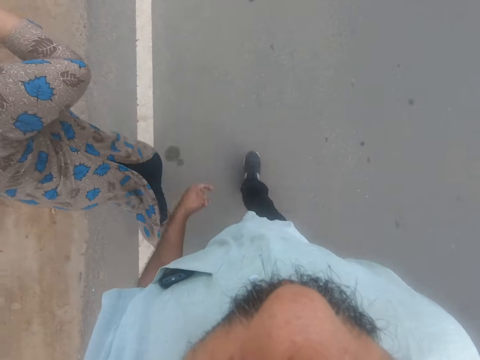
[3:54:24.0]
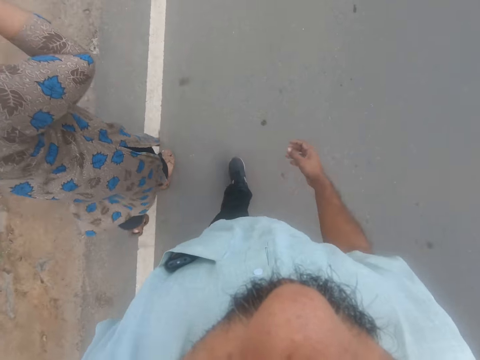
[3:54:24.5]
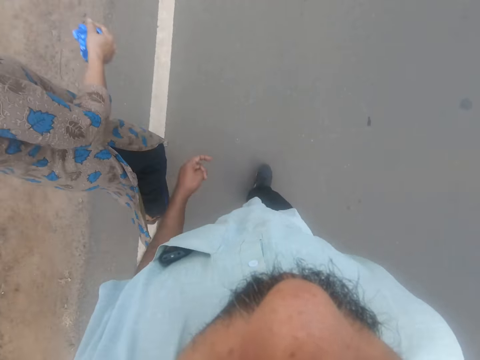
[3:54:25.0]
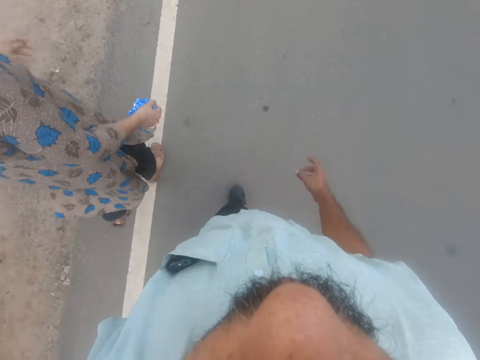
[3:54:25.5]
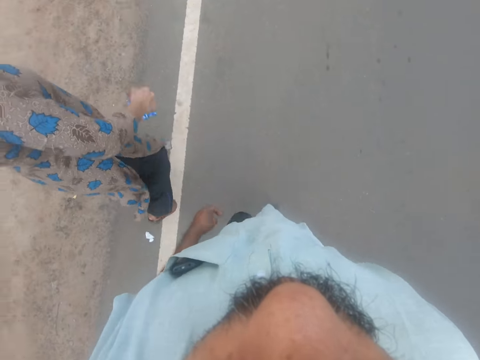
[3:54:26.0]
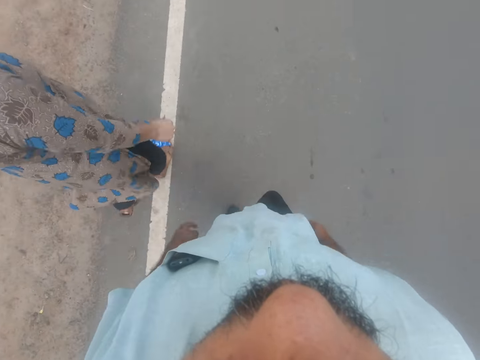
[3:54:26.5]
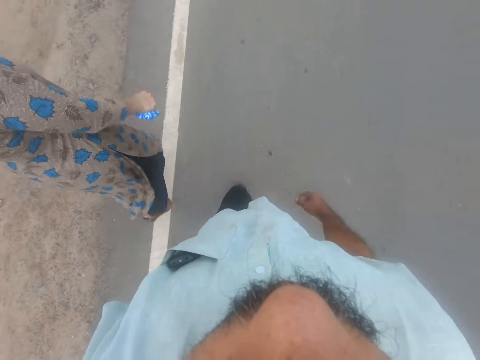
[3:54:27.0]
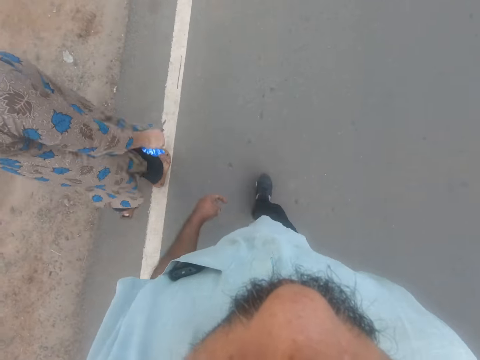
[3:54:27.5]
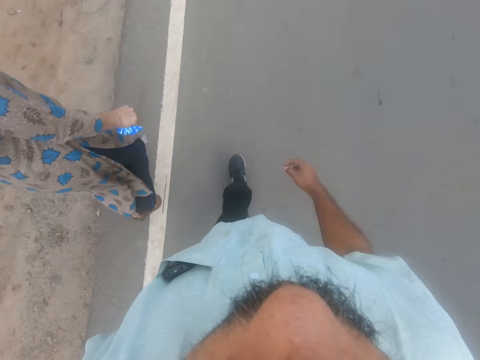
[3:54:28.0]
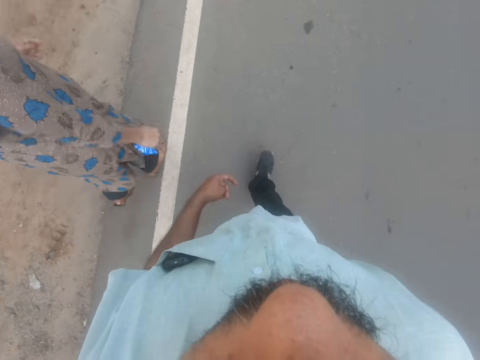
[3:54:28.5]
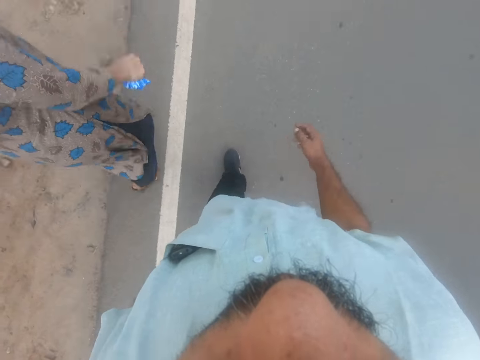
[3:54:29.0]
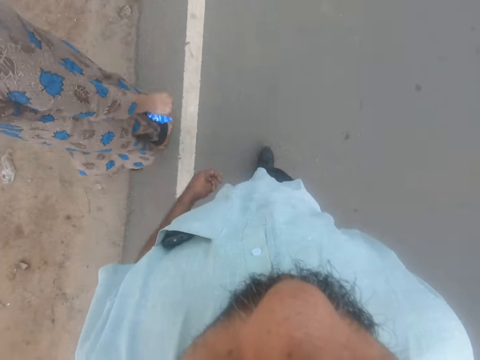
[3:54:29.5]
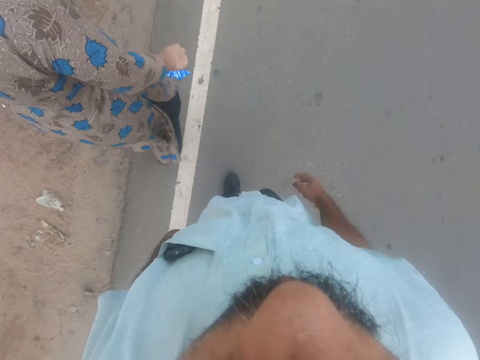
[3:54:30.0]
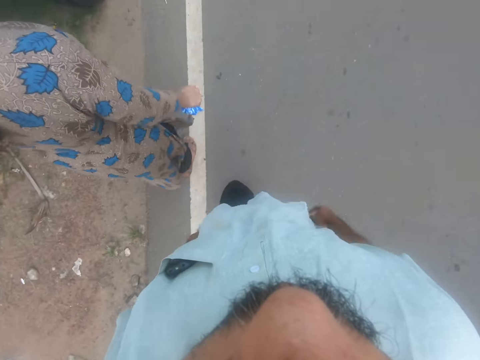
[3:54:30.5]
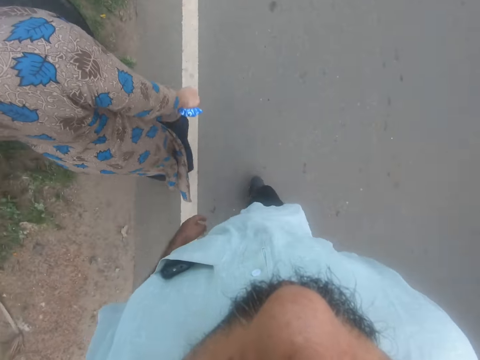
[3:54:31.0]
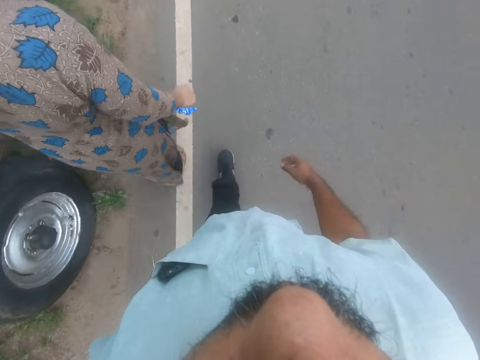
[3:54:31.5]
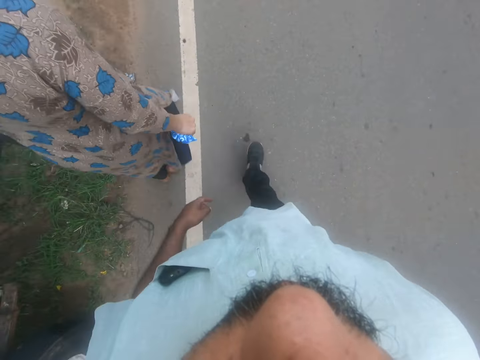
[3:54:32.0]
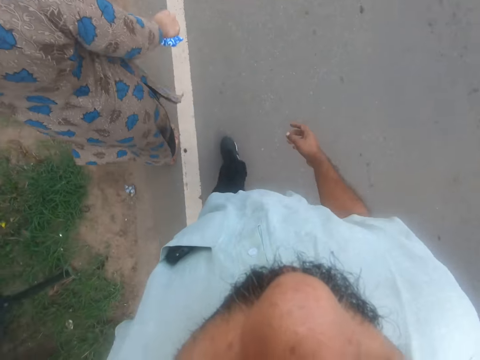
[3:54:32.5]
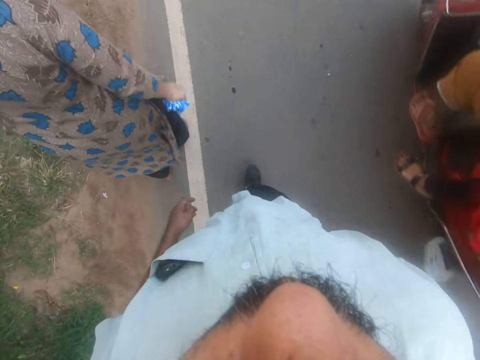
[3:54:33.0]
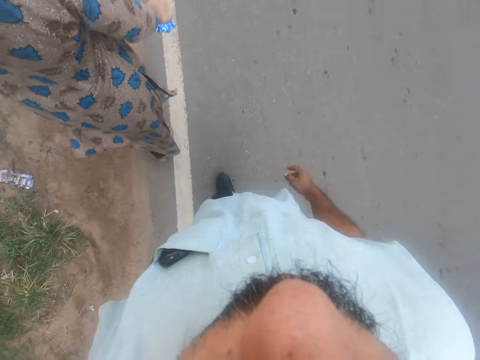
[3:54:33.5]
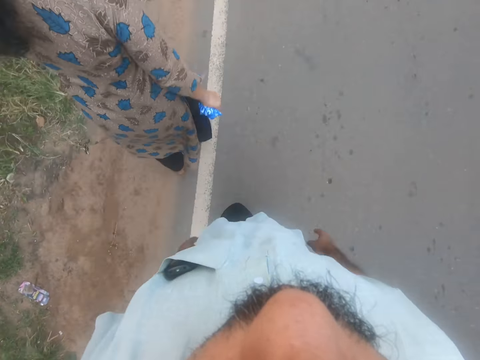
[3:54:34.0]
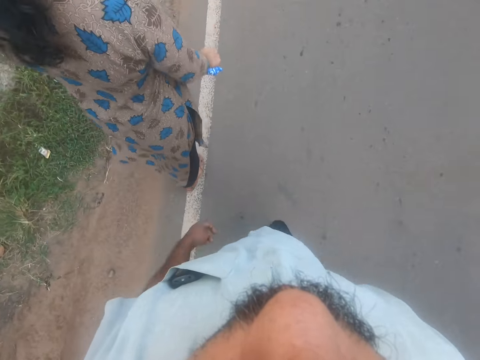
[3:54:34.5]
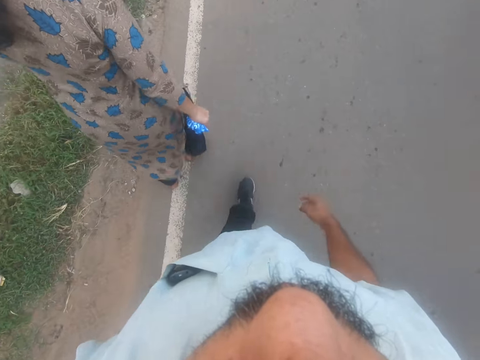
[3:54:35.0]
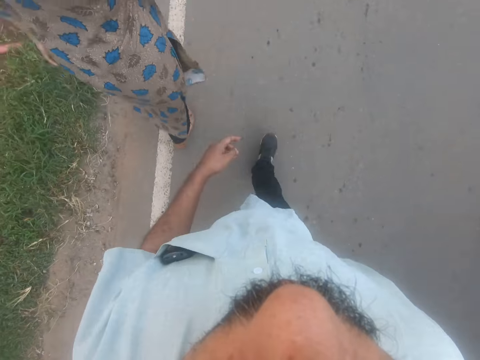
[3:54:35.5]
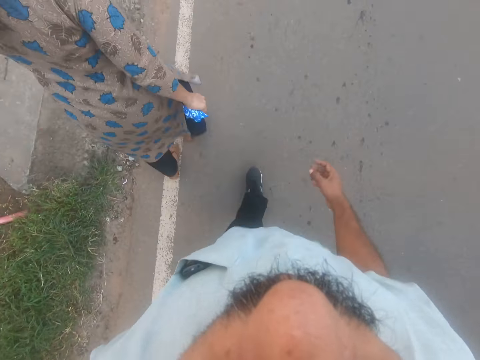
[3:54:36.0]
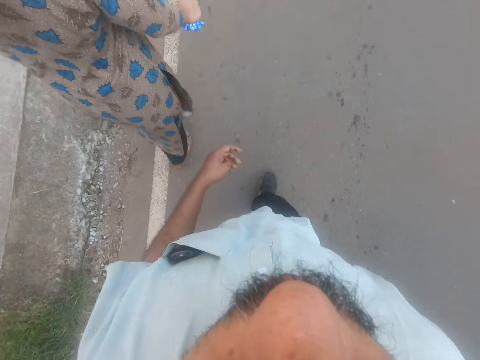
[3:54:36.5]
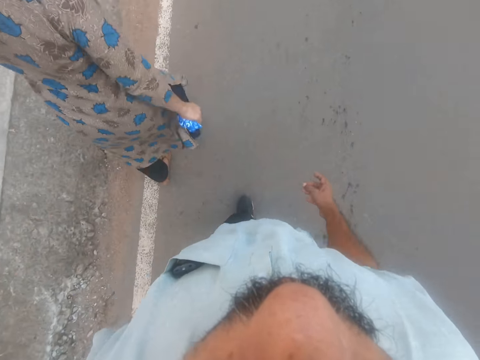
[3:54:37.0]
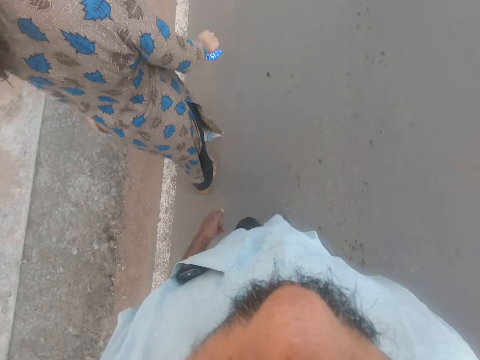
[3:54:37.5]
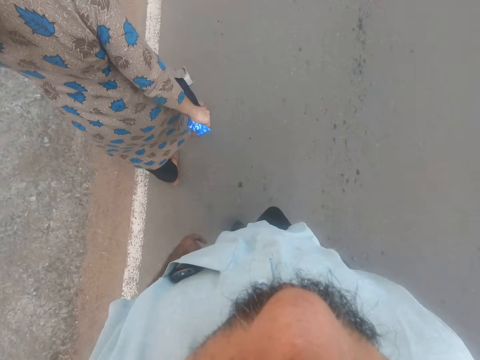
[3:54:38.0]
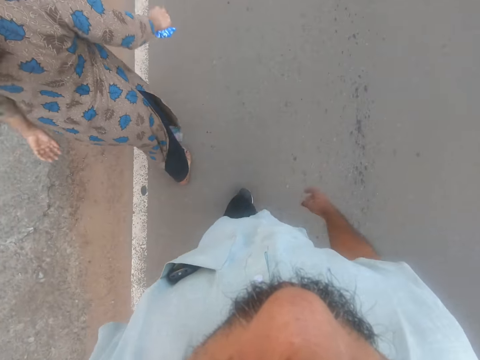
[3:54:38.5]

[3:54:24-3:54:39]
A woman lifts the hand. The camera wearer walks beside the woman. A bike rides past the camera wearer.

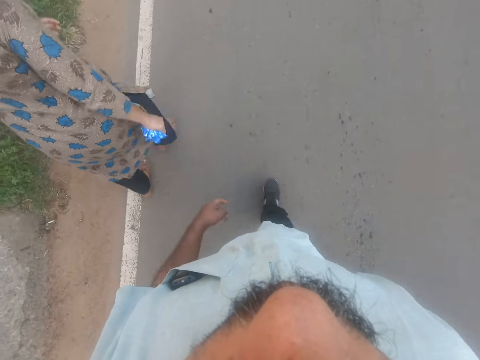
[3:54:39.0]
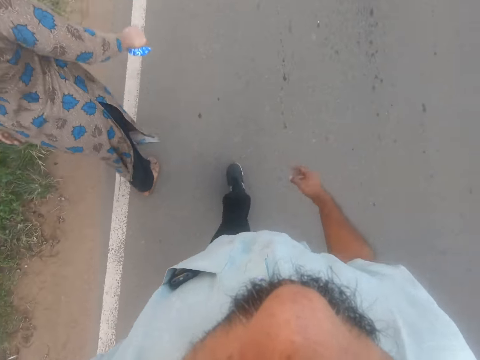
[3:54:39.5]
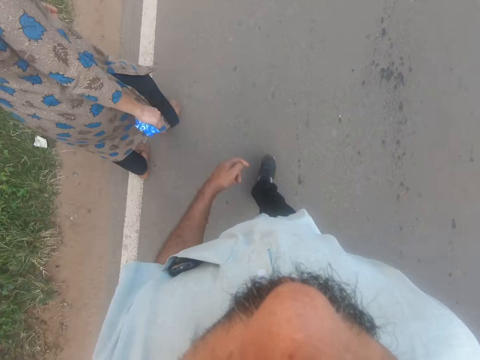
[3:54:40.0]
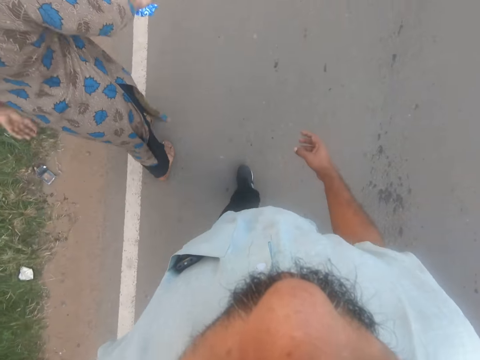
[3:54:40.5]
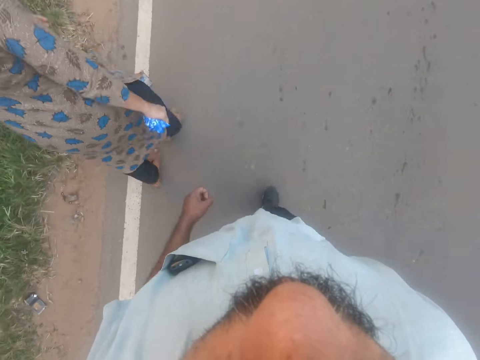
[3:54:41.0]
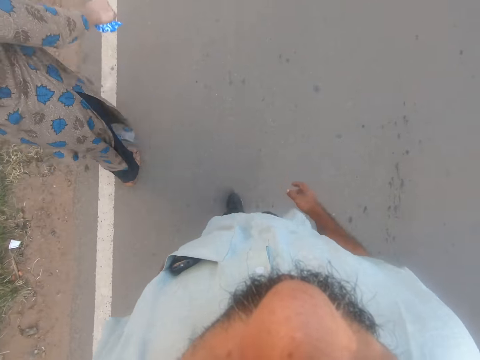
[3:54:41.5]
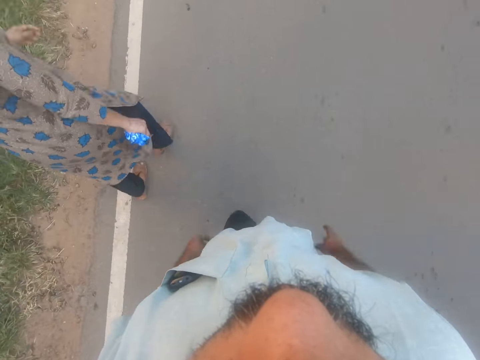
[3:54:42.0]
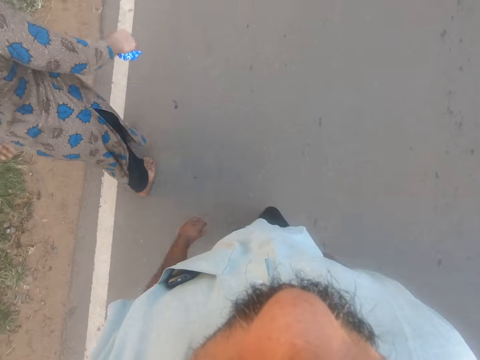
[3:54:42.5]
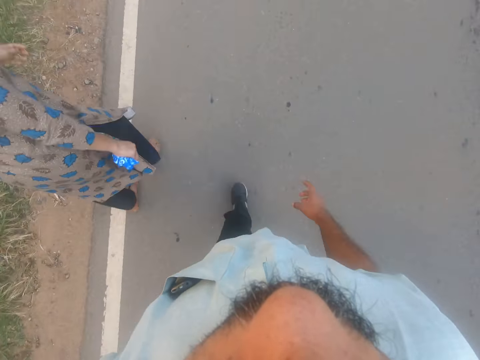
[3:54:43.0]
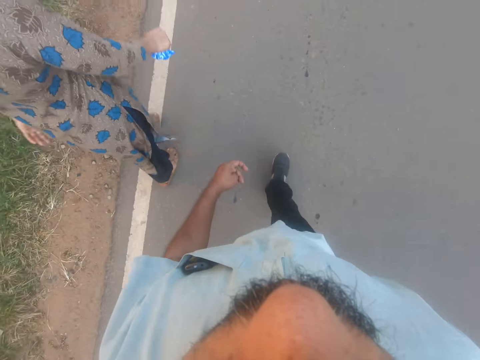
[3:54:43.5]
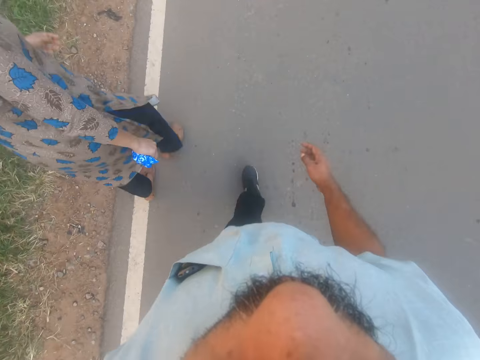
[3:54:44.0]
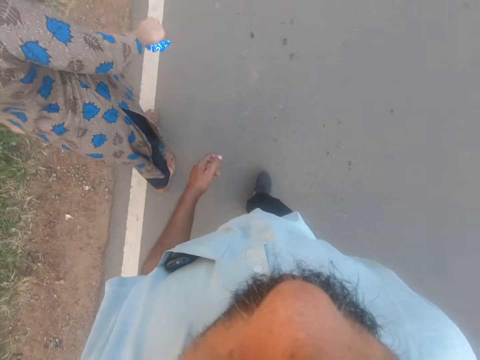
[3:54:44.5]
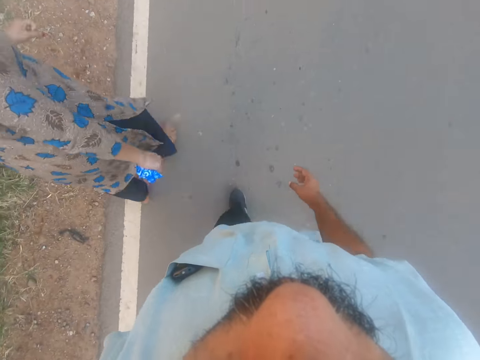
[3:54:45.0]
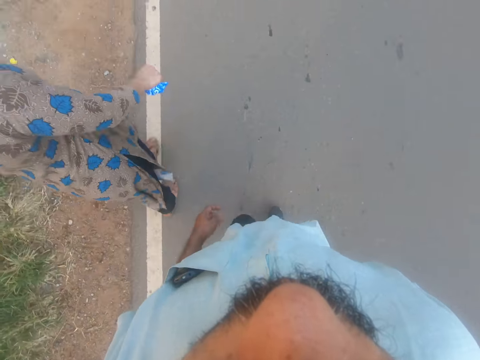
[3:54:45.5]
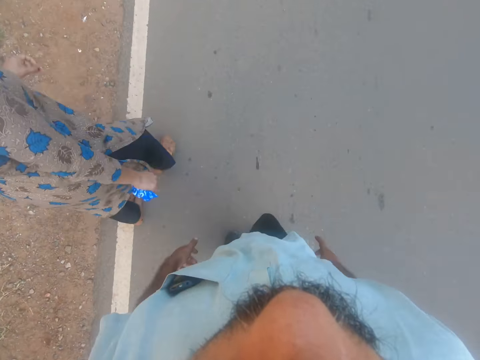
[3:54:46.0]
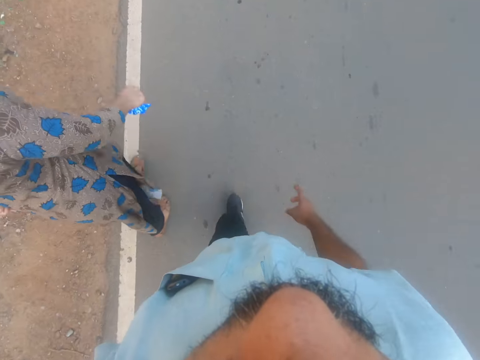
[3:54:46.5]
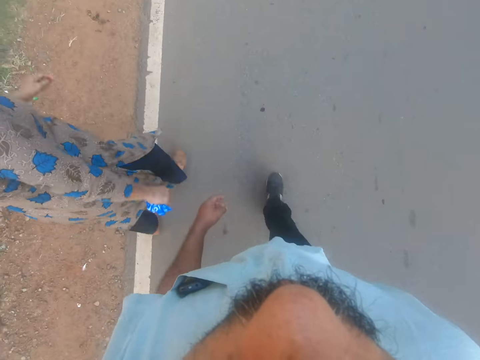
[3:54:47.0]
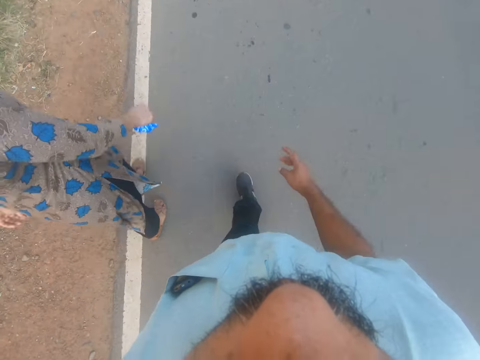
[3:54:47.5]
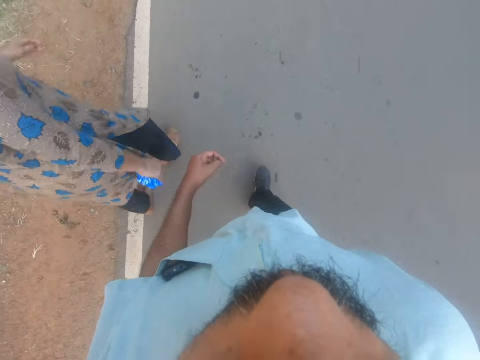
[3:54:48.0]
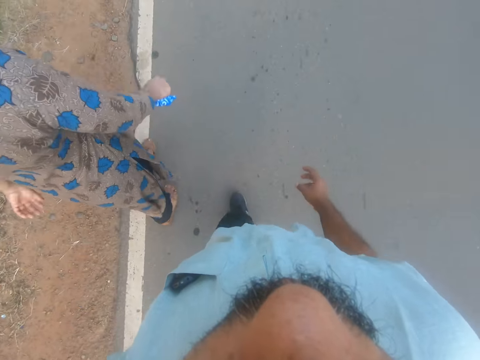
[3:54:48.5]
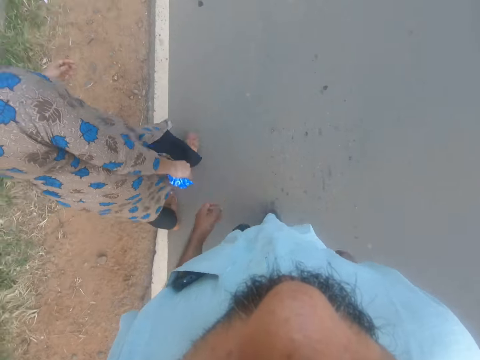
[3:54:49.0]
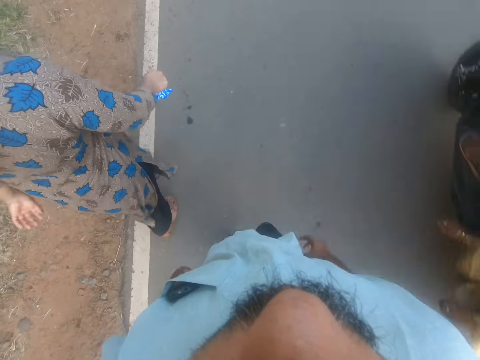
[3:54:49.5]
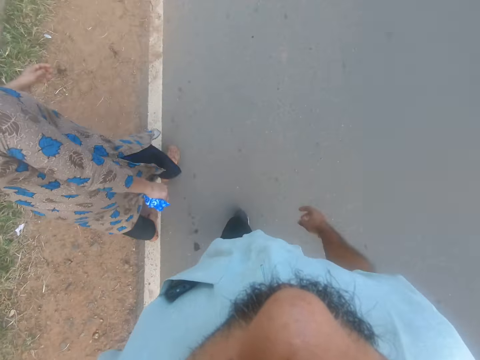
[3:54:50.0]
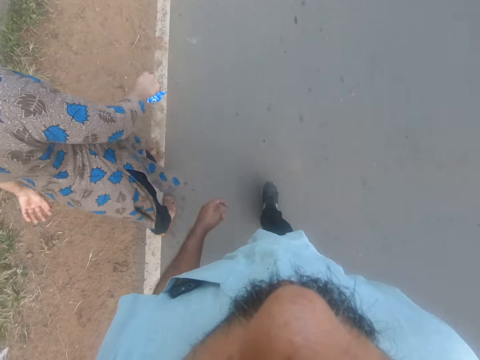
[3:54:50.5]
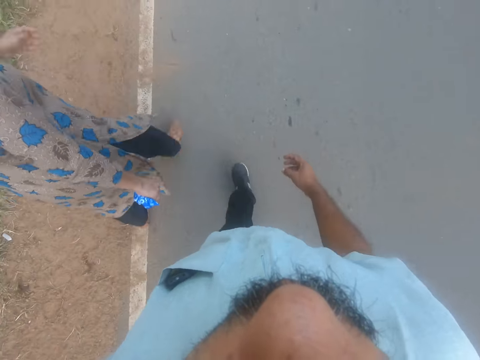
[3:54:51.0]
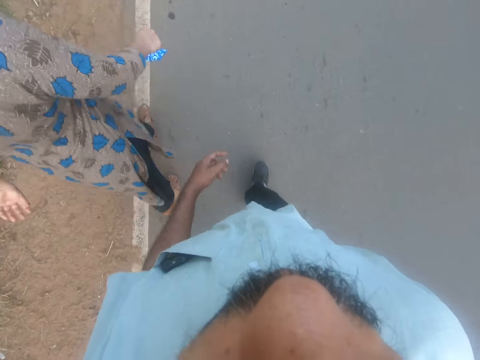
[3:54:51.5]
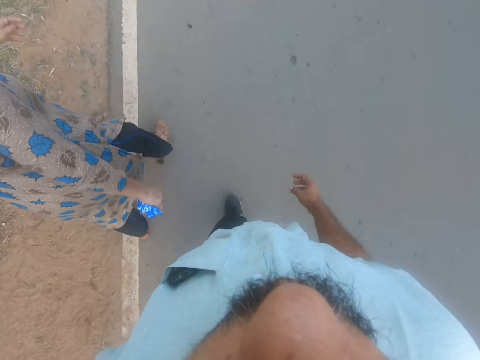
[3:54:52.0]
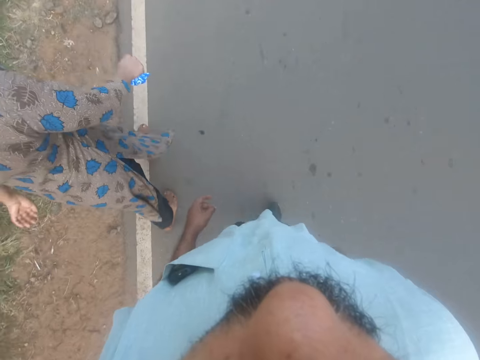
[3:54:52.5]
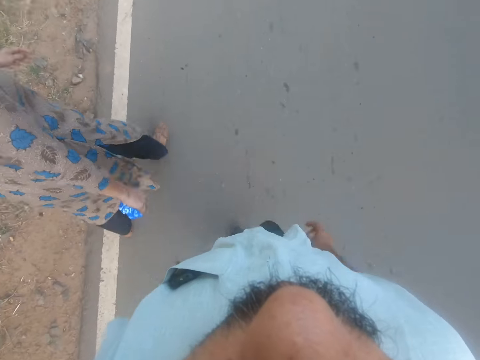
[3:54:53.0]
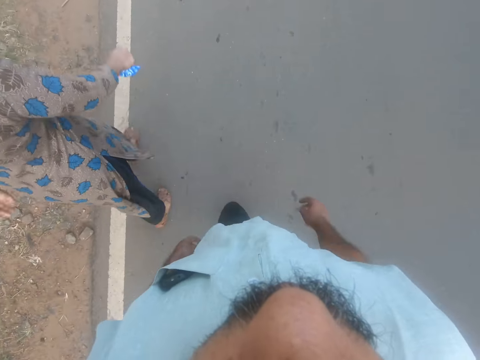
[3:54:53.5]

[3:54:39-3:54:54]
The camera wearer talks to the woman.
